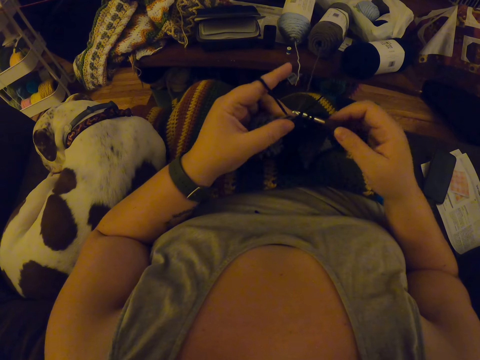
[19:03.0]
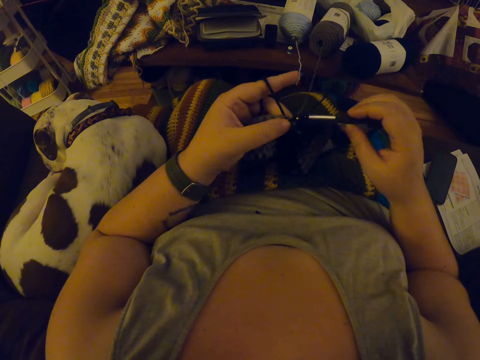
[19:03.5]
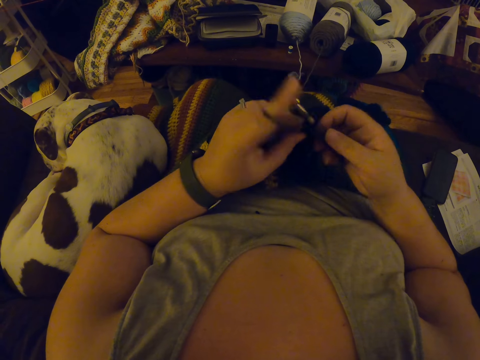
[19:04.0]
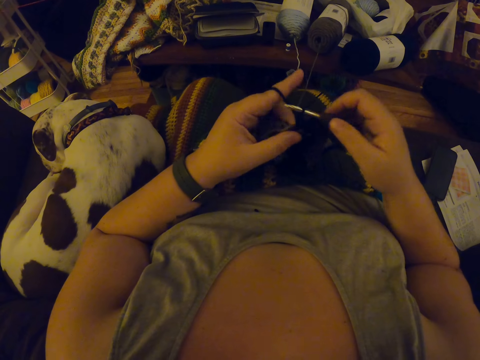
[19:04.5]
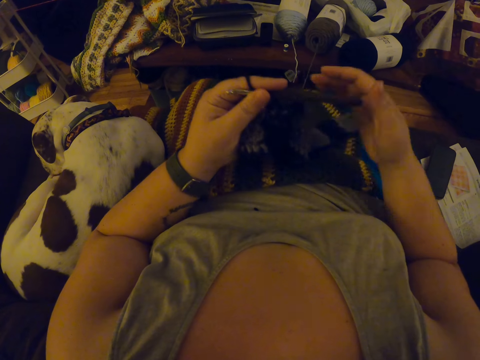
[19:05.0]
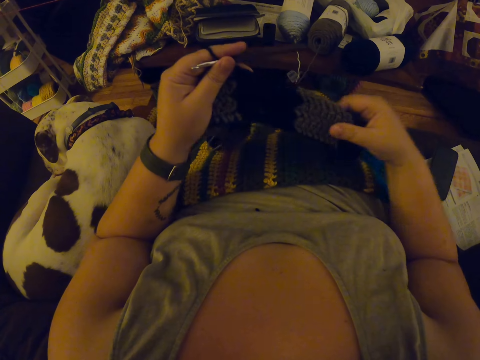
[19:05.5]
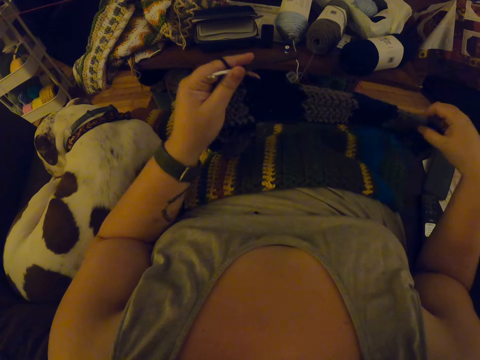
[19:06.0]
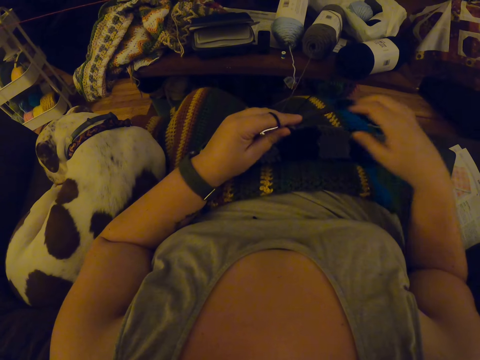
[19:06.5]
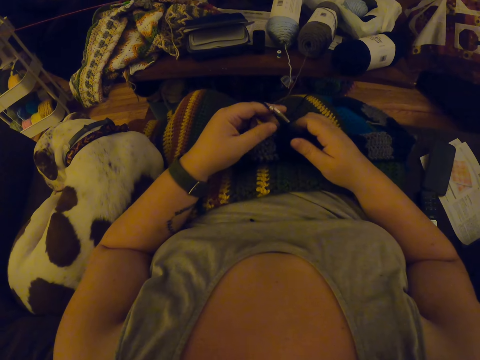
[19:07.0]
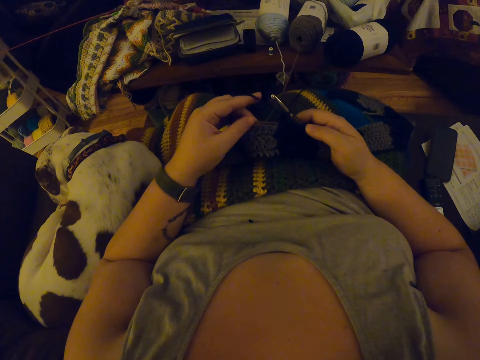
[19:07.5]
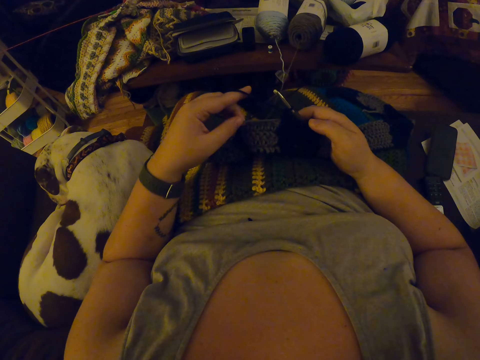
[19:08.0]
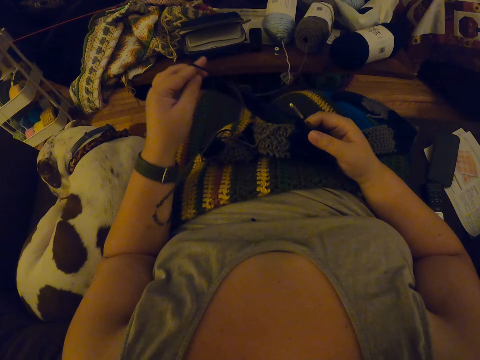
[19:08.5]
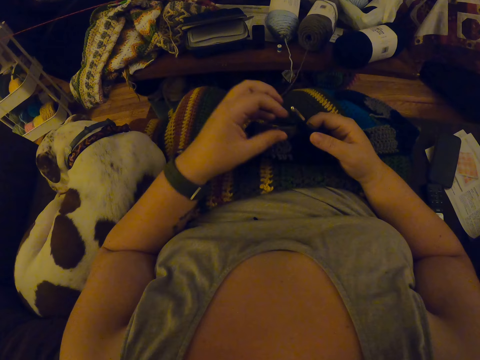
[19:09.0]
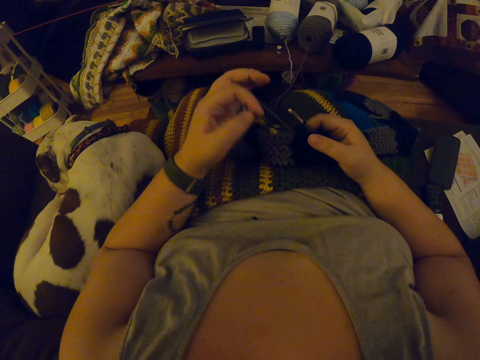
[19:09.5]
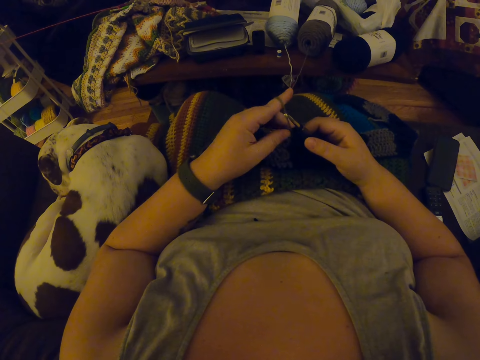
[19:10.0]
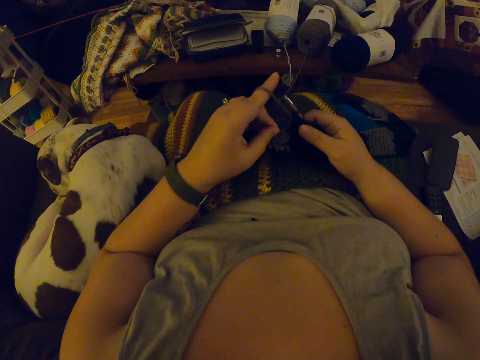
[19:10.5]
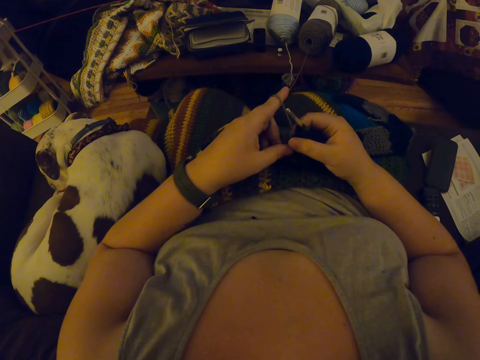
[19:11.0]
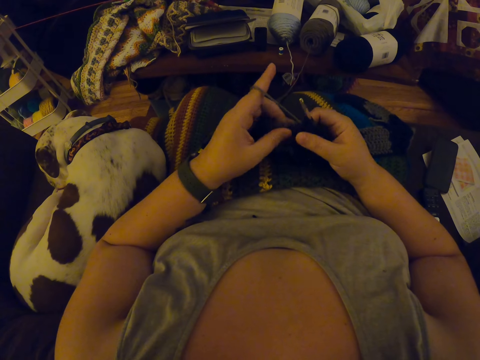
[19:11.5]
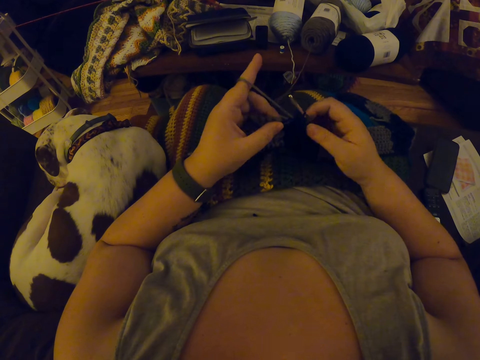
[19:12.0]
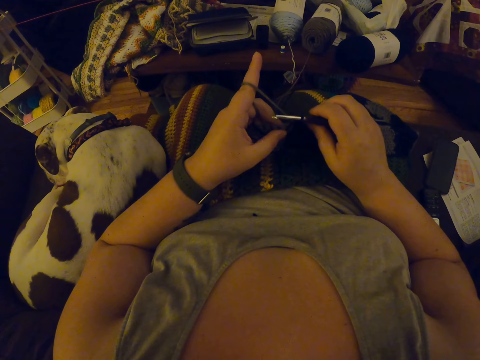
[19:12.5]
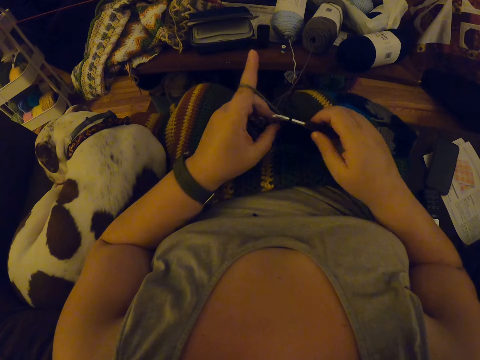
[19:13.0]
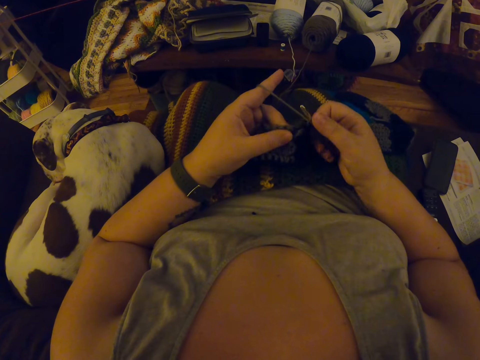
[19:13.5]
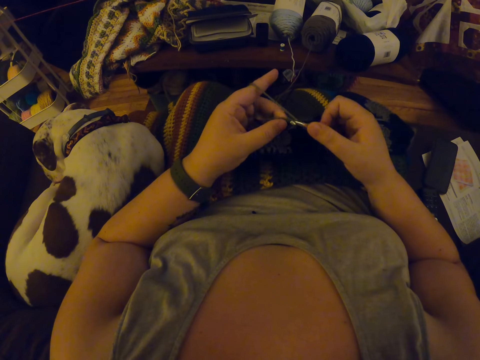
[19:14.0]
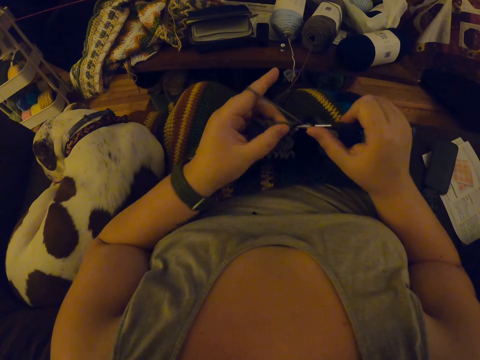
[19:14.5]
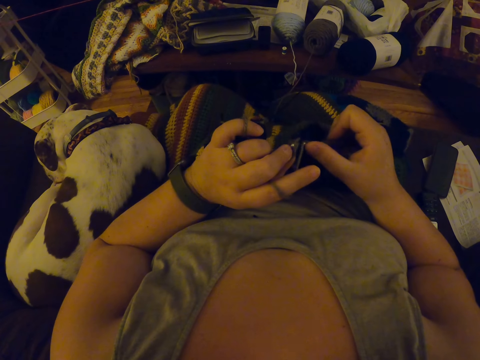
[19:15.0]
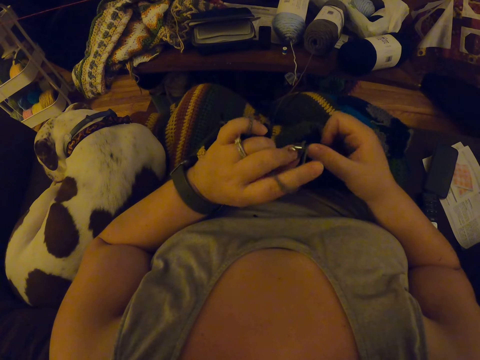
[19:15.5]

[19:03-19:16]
The camera wearer shifts the crochet hook from the right to the left hand. She stretches the cloth using the right hand. She adjusts the crochet with her hands. She picks the hook back in the right hand. She stretches the crochet thread in the left hand. She crochets the yarn with the crochet hook.

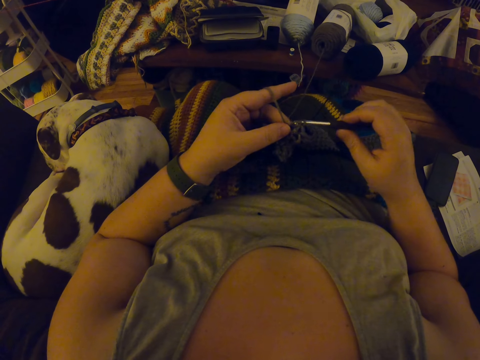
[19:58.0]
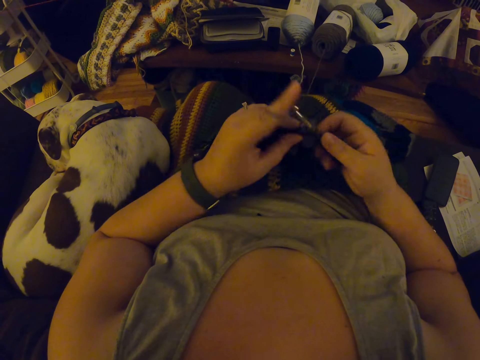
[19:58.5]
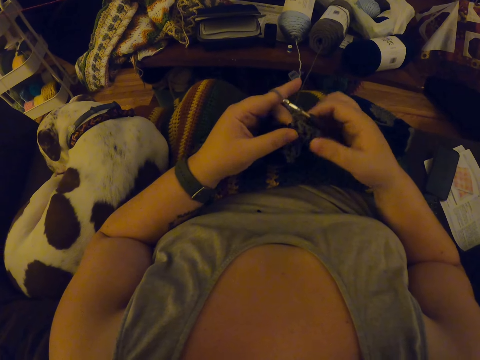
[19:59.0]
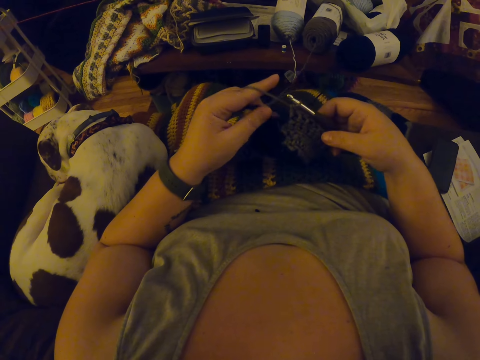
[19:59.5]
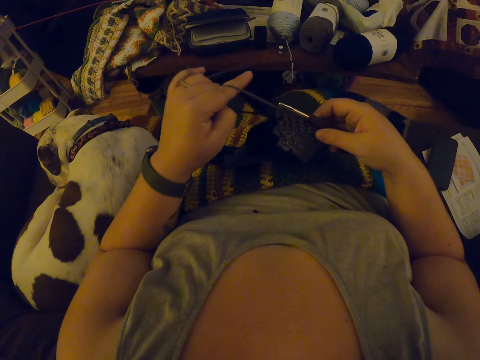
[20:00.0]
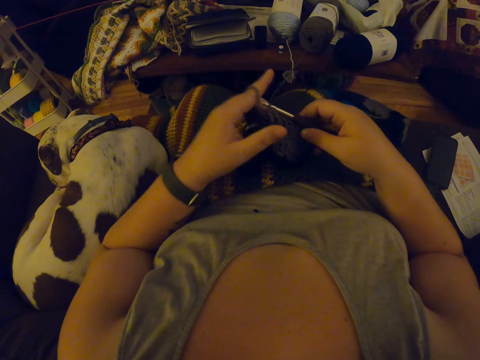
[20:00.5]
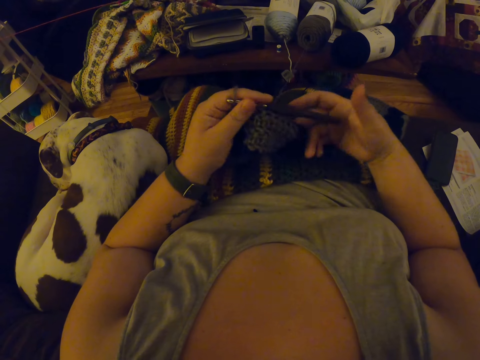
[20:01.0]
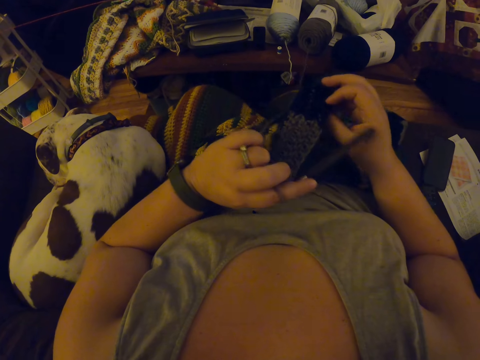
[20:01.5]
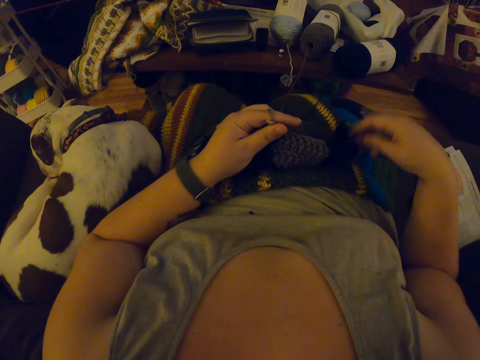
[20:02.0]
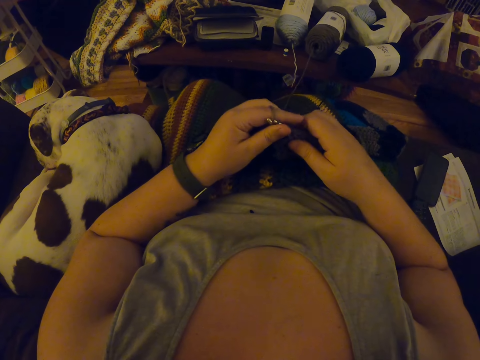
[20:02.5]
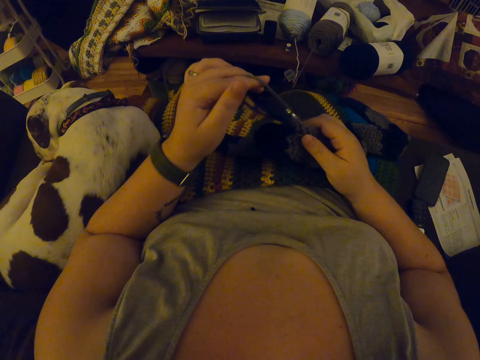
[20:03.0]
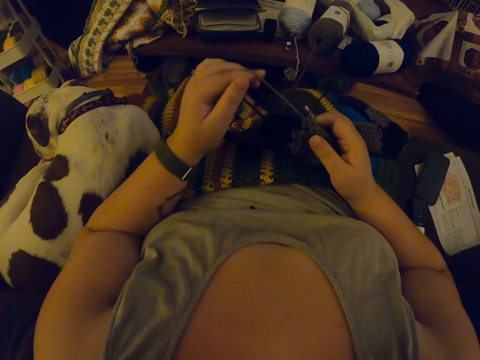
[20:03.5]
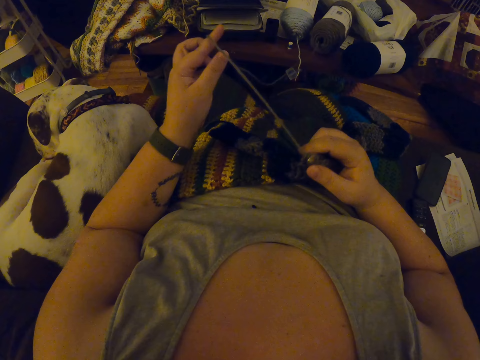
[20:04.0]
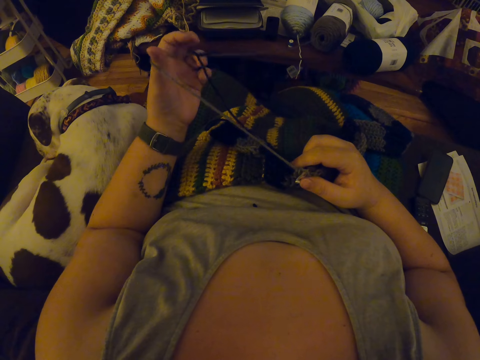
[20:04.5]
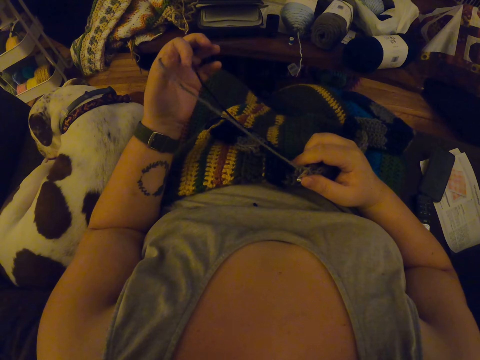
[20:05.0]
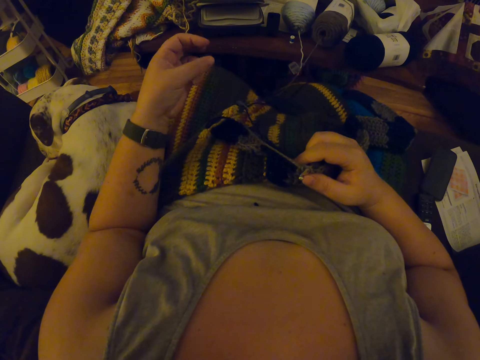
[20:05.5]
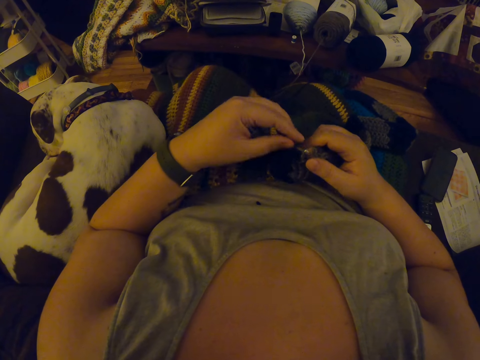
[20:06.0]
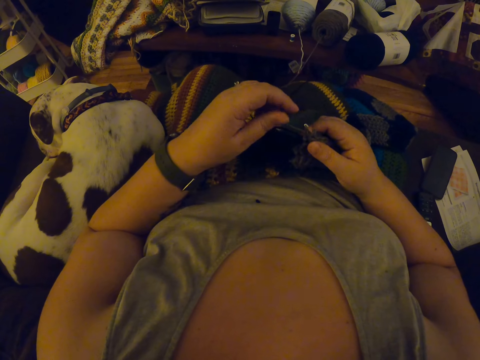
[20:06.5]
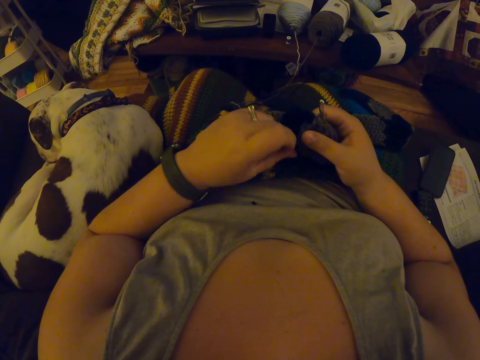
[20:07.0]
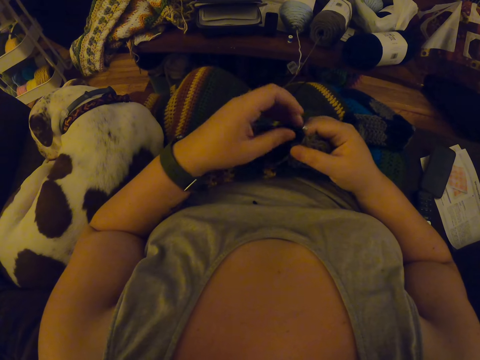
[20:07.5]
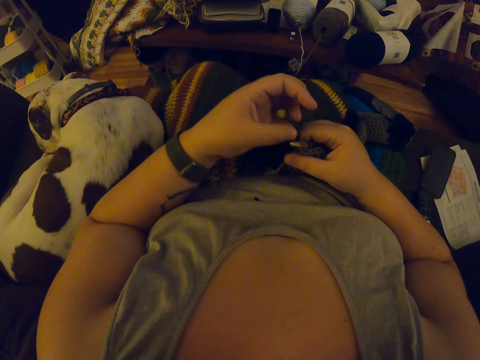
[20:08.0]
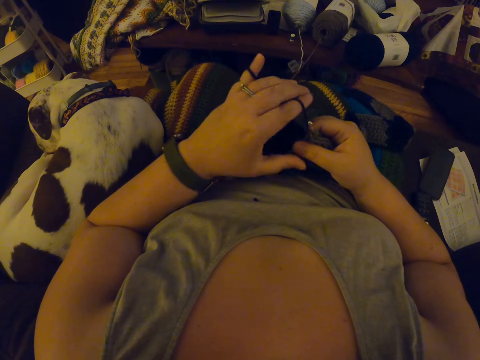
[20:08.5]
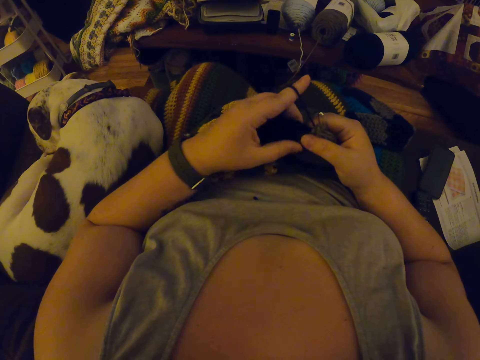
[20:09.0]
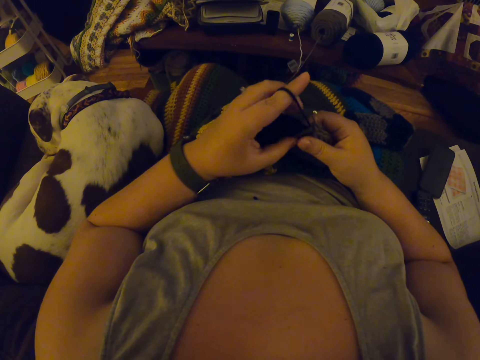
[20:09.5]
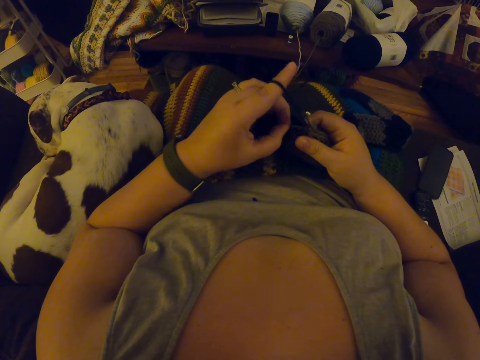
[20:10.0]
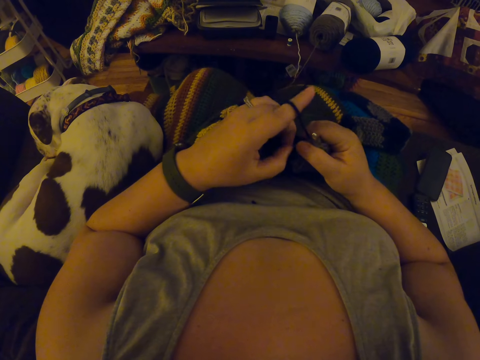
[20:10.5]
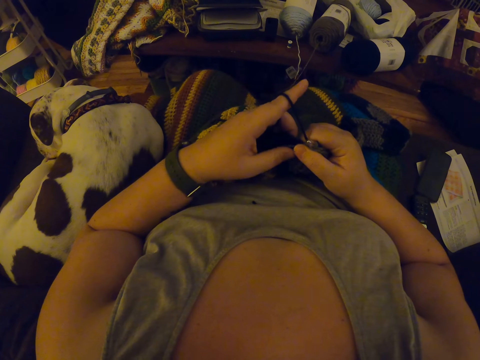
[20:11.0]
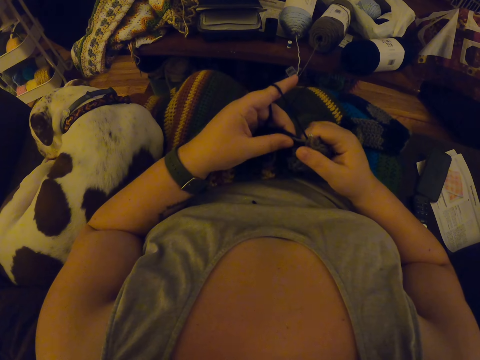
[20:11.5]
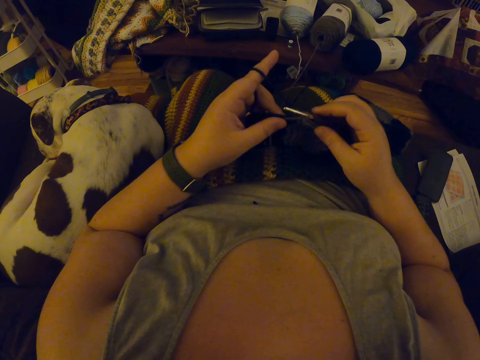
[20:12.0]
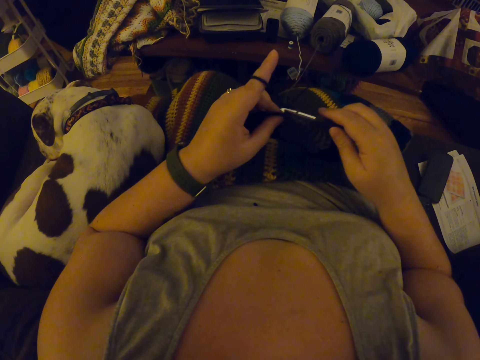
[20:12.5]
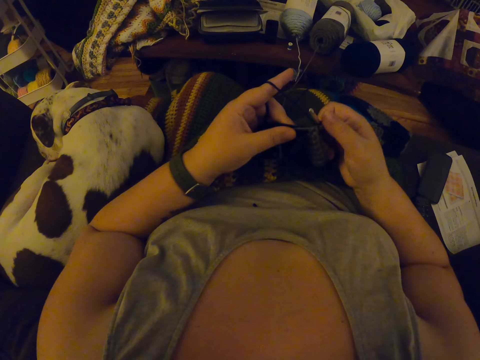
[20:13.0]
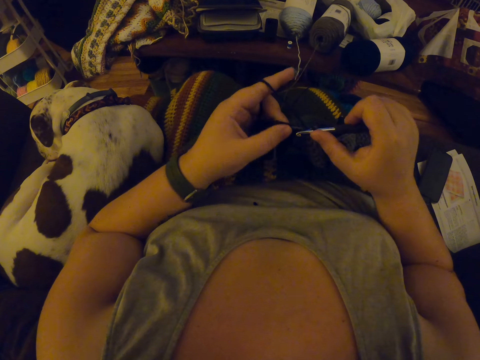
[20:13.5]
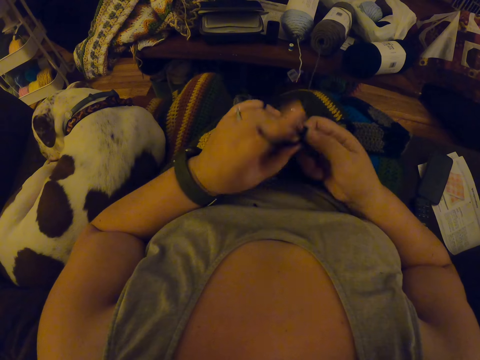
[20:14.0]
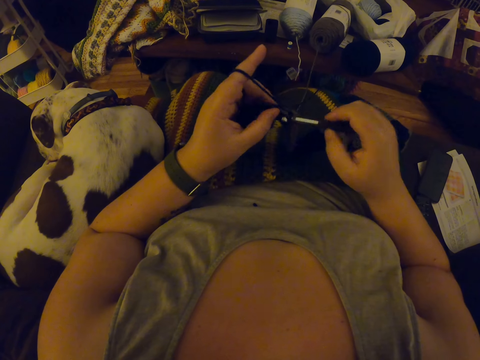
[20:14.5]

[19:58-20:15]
The camera wearer stretches the crochet thread in the left hand. They shift the crochet hook from the right to the left hand. They turn the cloth. They pick the hook back in the right hand. They stretch the crochet thread in the left hand. They knit the cloth.
